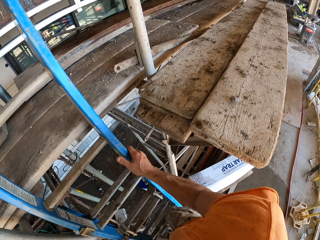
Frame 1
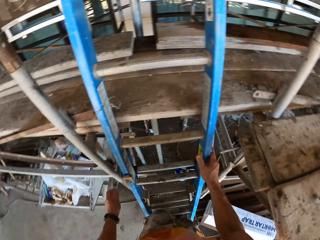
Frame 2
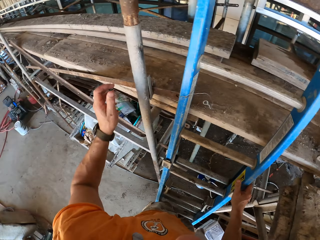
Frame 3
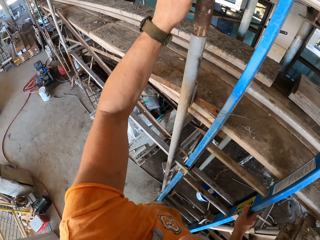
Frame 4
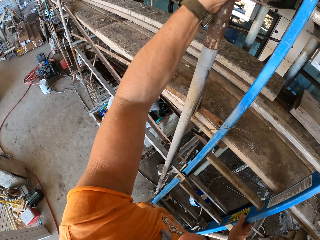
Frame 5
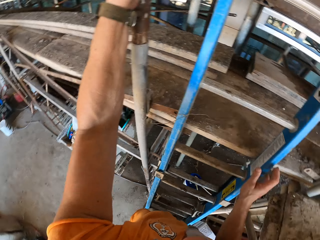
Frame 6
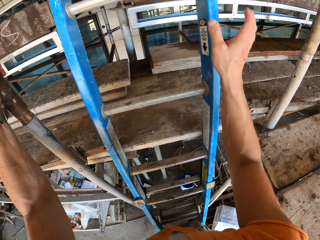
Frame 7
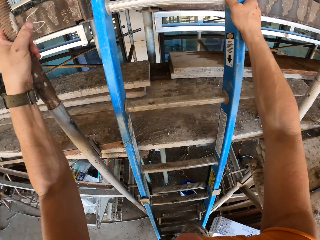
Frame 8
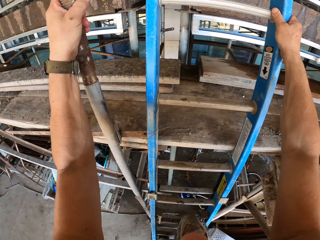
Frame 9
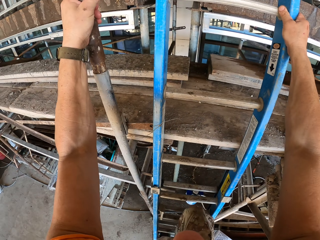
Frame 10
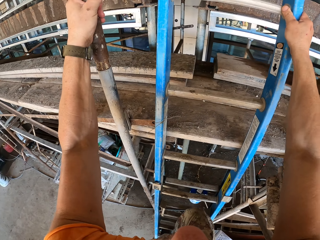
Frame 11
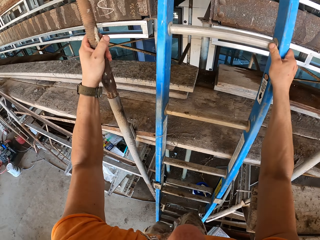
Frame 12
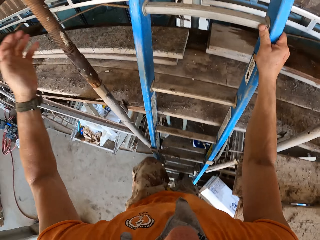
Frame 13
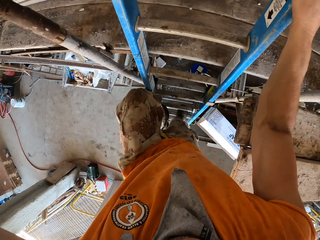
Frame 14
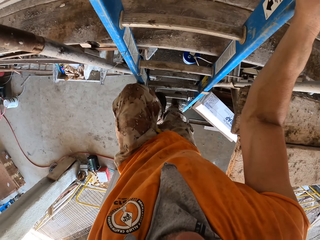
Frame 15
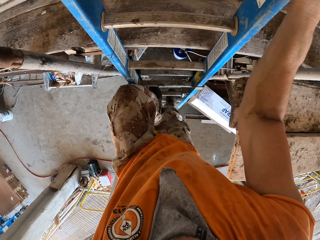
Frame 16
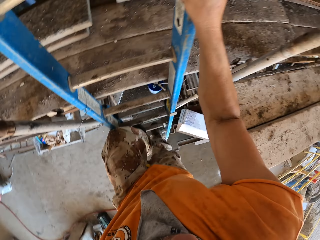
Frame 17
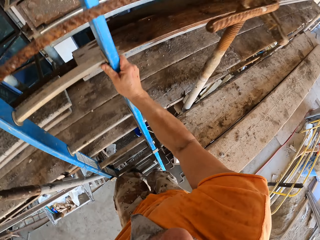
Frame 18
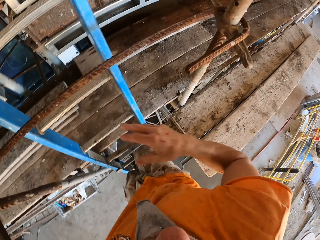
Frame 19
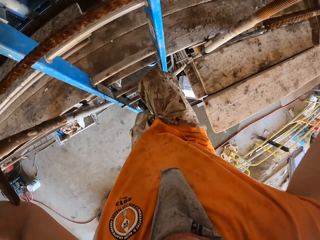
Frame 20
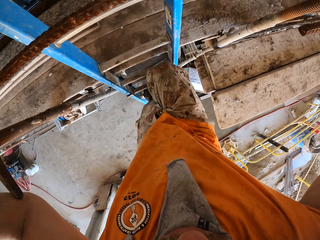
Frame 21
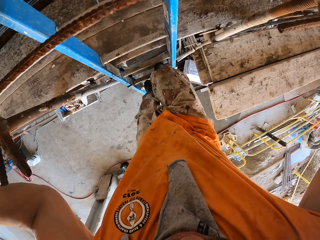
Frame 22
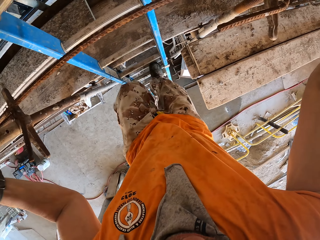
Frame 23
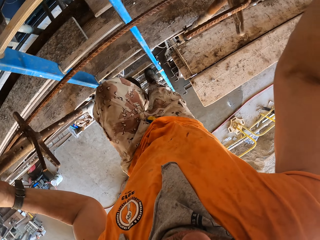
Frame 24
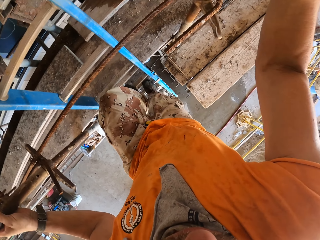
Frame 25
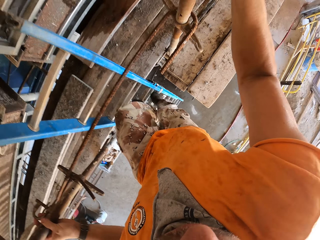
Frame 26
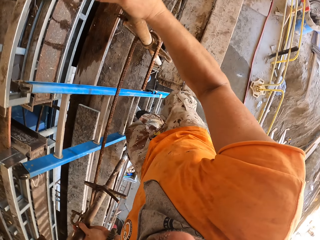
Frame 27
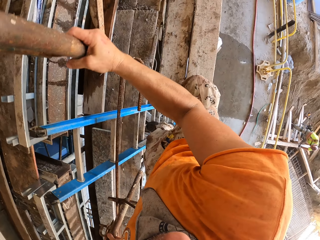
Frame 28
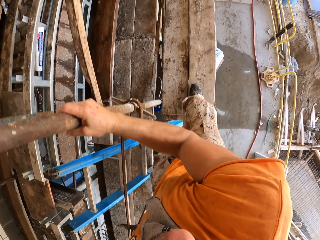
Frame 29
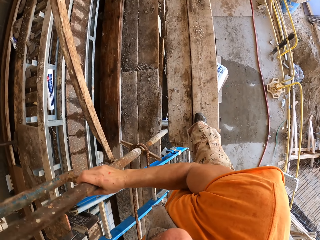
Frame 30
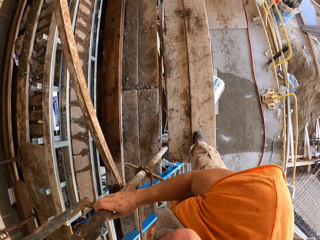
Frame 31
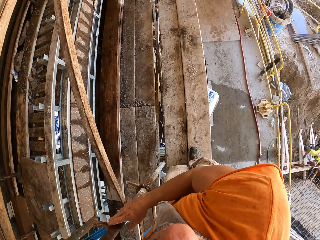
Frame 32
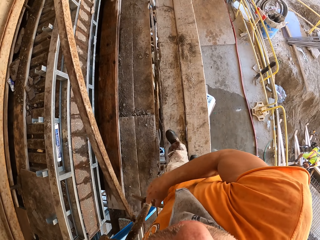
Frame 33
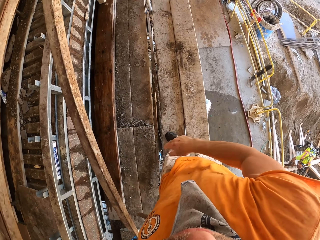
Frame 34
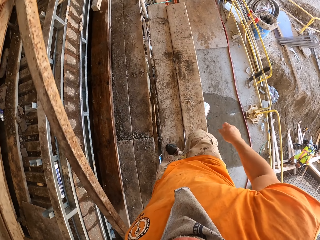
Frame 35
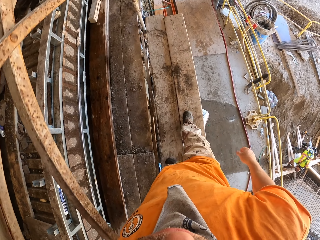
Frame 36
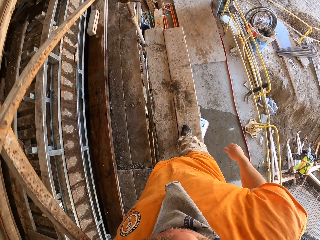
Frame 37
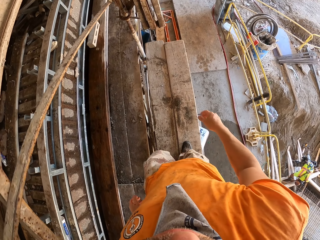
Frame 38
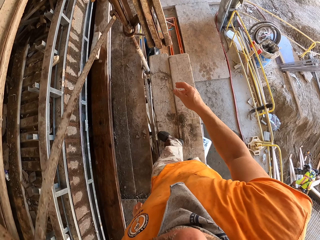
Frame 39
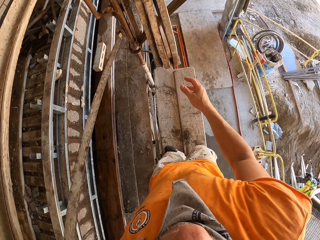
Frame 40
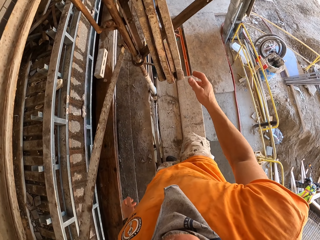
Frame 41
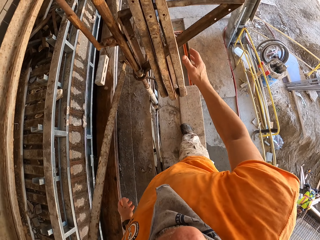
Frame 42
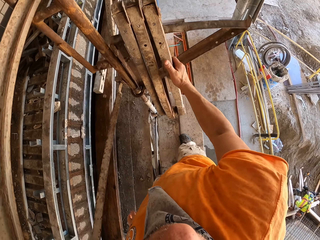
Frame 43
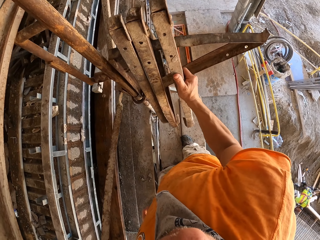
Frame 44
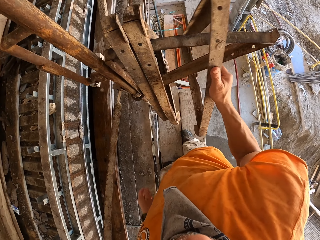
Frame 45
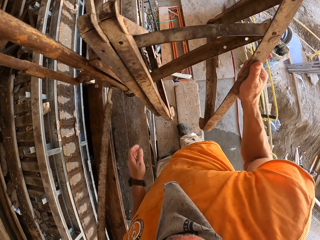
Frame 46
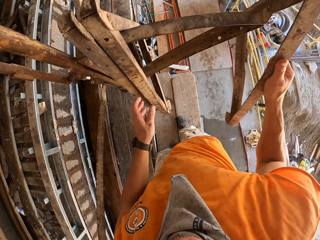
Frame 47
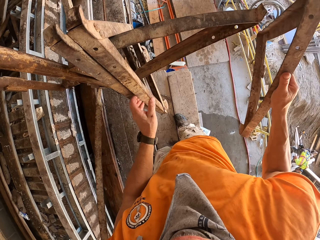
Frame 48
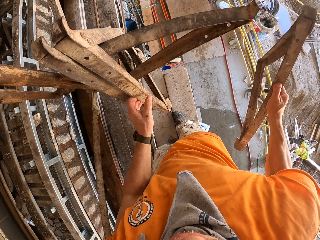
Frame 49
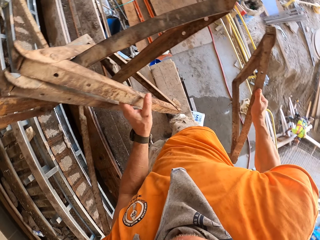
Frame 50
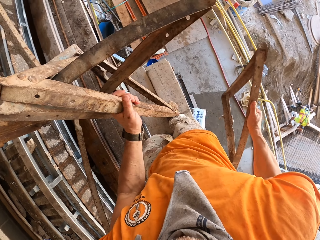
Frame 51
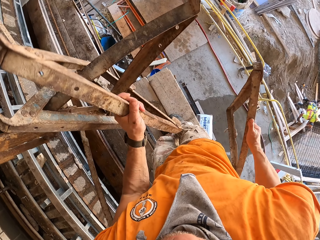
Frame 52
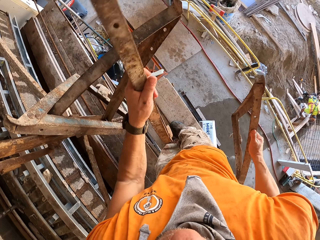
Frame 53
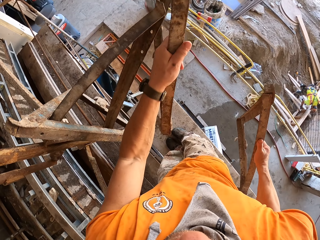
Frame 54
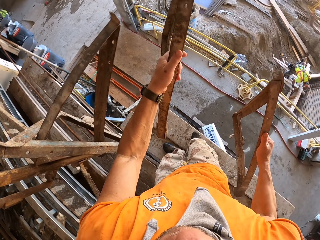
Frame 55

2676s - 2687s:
The camera wearer turns to the side. They climb the ladder. They turn to the side. They step on a wood stand. They walk on the wooden stand. They pick the metals. They hold a metal stand.

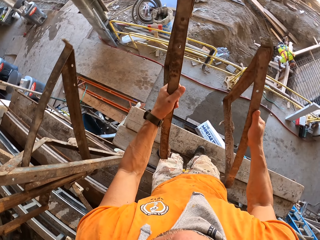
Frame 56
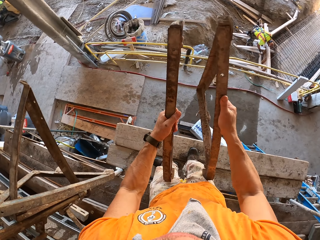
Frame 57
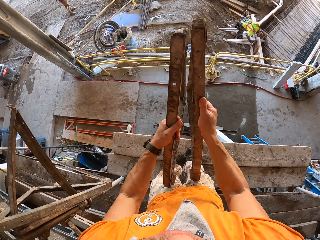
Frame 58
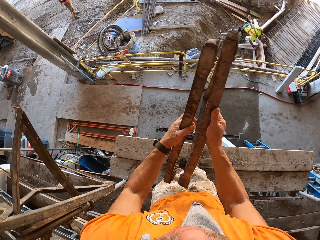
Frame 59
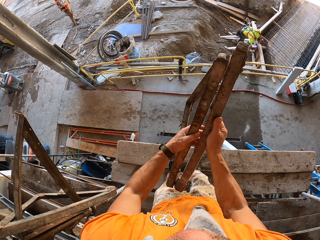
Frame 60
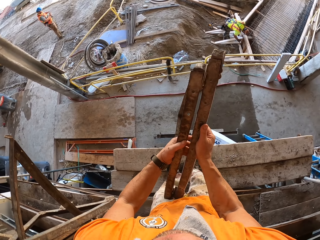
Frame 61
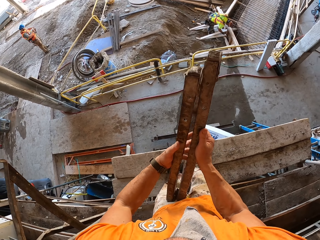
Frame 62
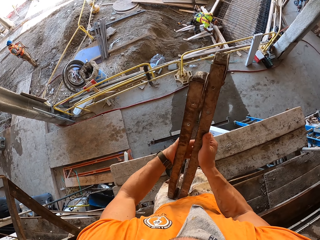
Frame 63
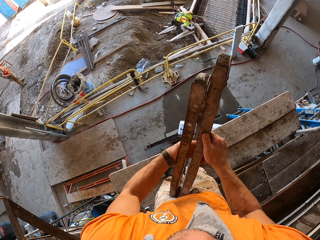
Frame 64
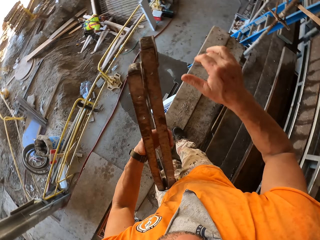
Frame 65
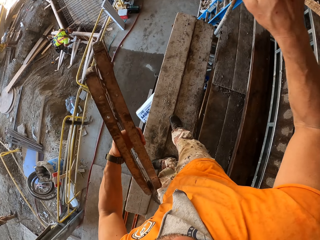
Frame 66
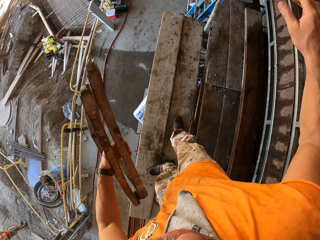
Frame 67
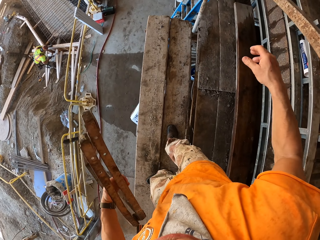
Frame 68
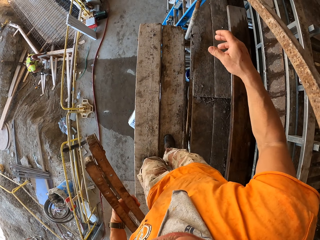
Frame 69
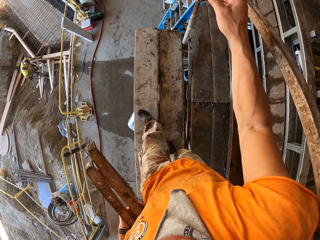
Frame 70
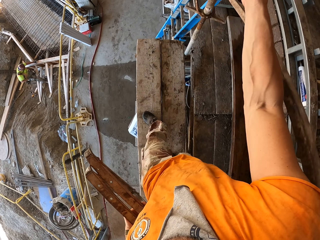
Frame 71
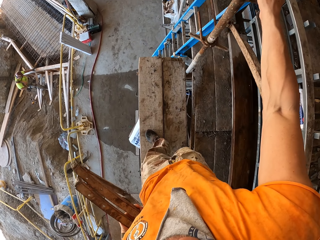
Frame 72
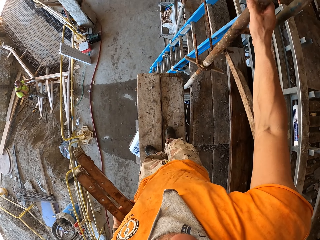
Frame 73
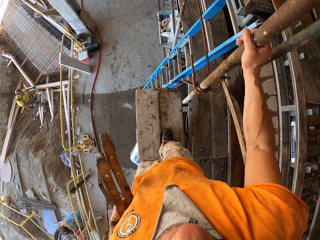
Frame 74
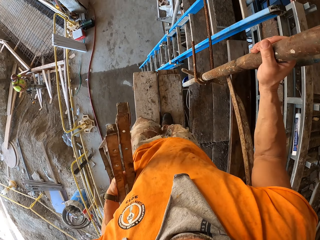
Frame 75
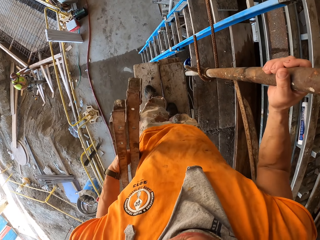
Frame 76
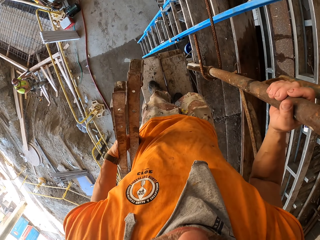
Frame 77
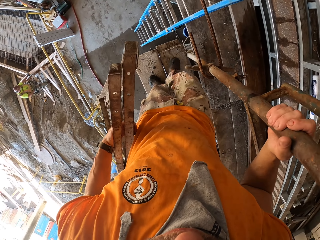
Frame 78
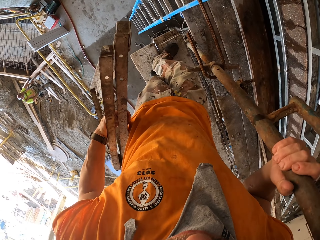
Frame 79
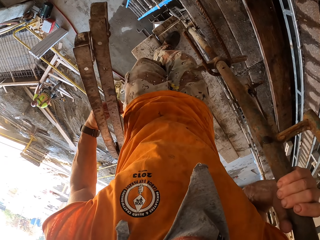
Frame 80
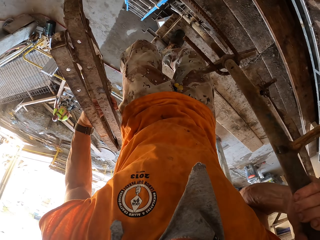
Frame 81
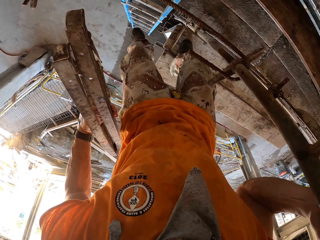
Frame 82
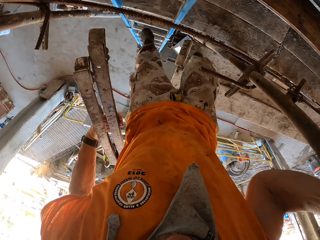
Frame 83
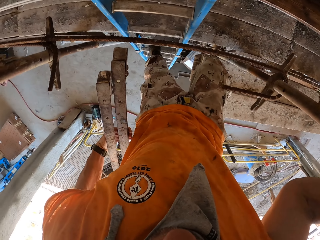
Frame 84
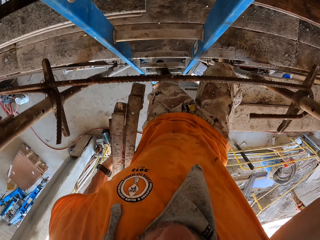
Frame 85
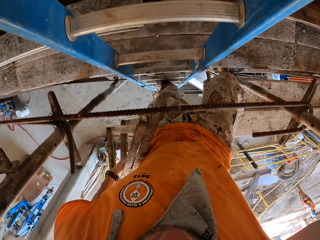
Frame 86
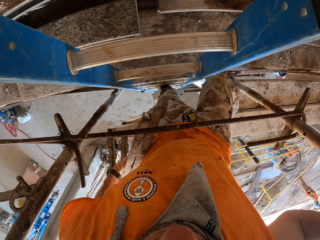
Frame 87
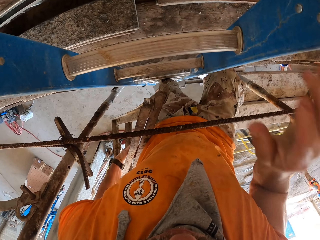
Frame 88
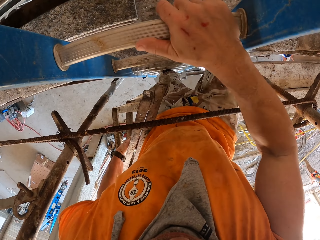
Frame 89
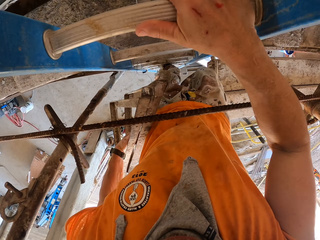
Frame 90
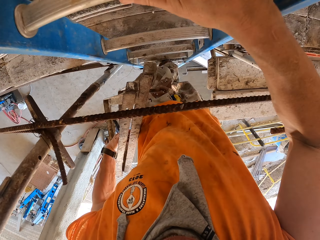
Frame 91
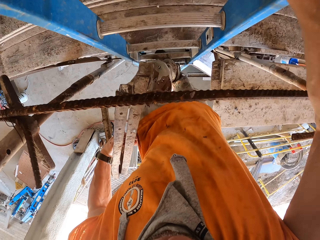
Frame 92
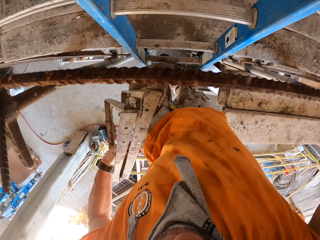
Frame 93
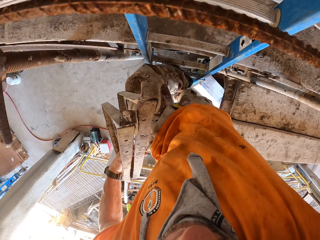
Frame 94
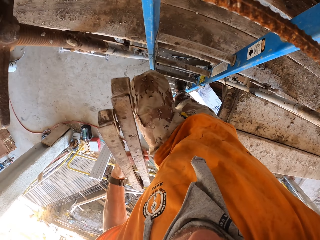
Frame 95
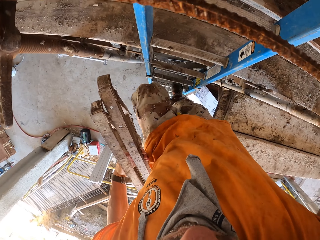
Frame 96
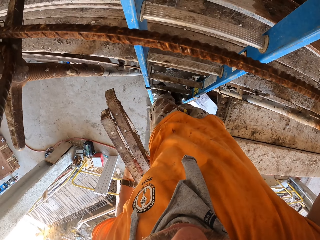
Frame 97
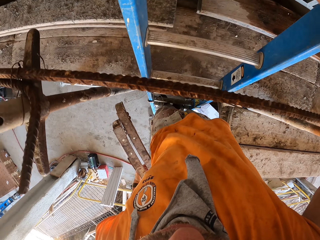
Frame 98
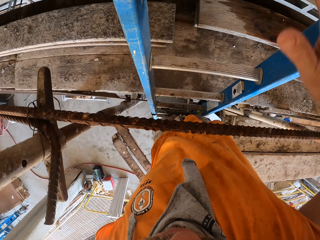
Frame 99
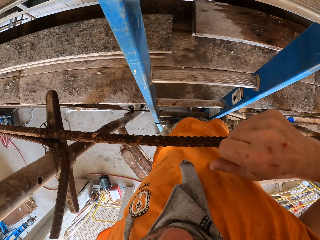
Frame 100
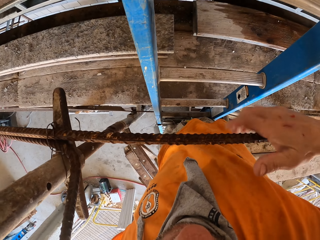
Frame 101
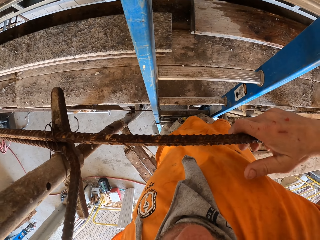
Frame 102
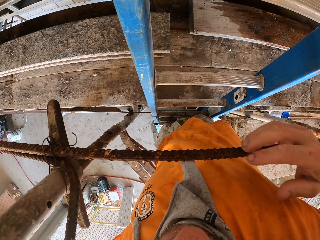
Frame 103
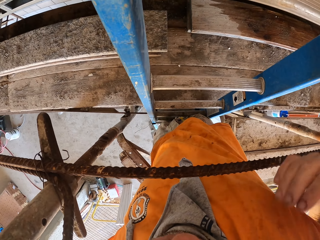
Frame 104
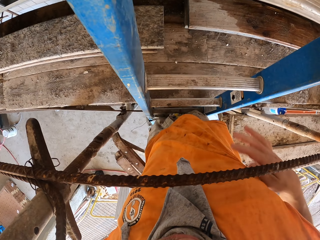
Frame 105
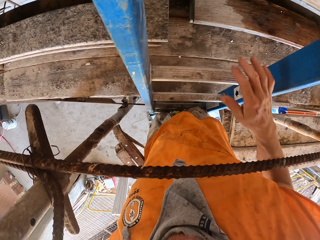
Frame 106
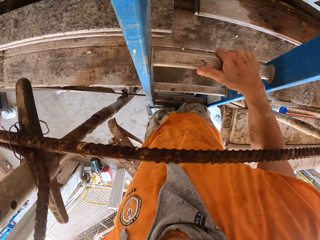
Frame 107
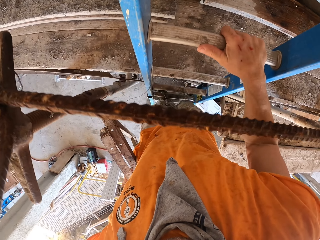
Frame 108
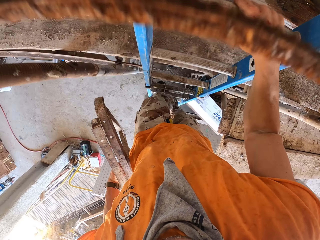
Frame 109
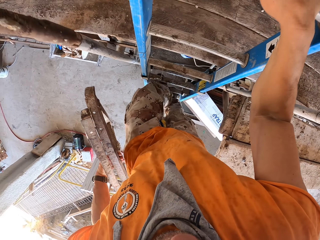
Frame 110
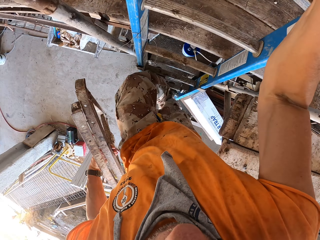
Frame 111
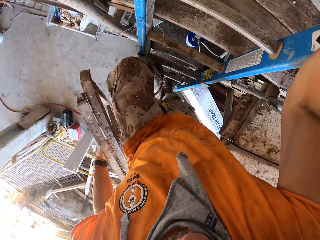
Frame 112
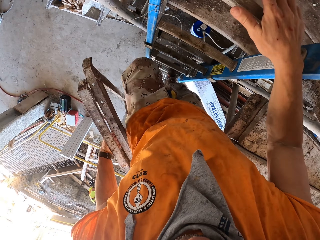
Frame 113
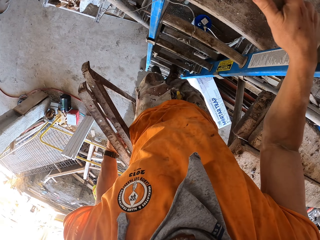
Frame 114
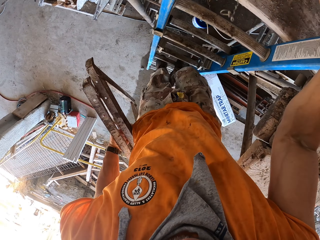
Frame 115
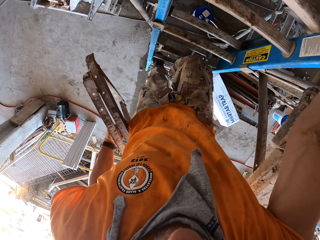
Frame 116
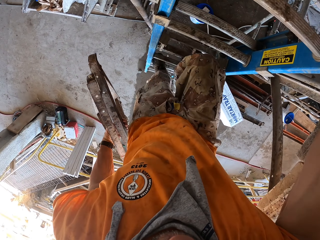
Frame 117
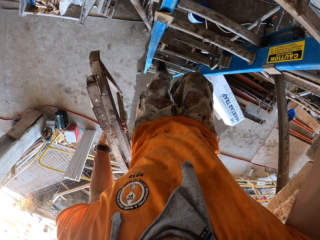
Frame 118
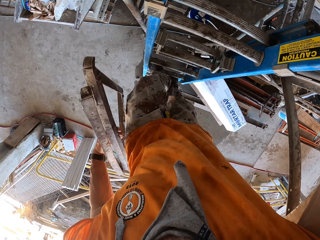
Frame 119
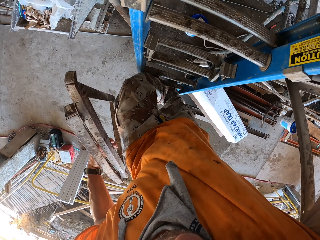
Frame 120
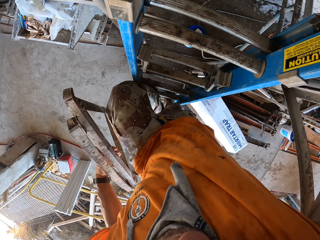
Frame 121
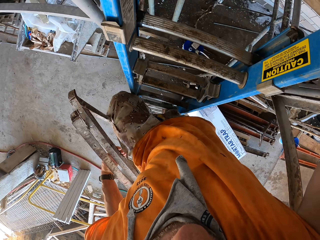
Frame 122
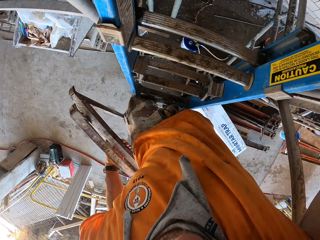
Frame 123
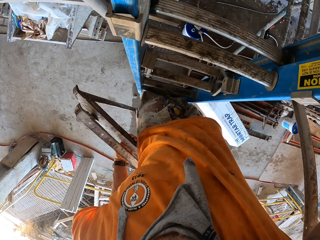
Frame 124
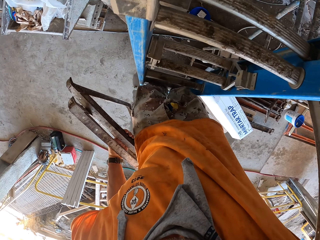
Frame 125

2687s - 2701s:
The camera wearer turns to the side. They walk on the wooden stand. They climb down the ladder. They step on the ladder. They hold a metal bar. They climb off the ladder.
